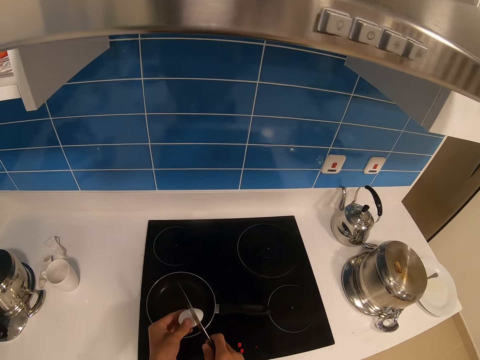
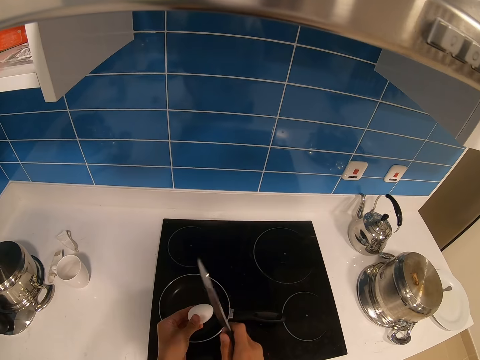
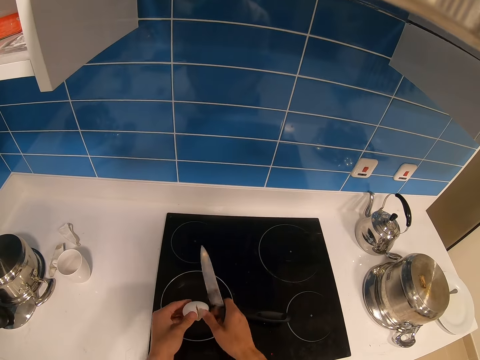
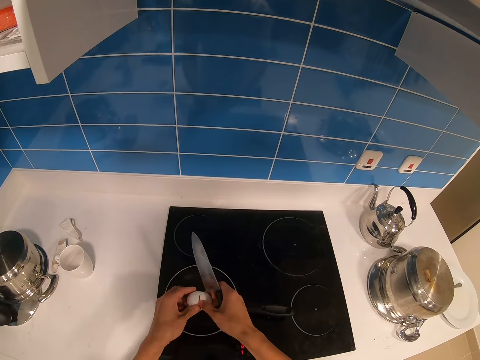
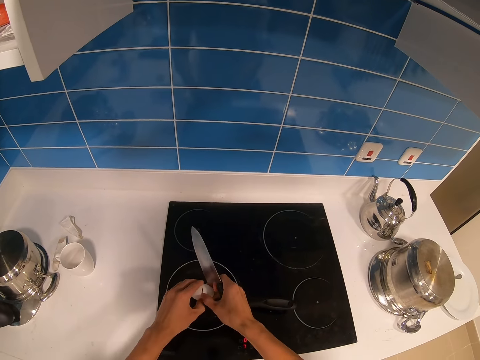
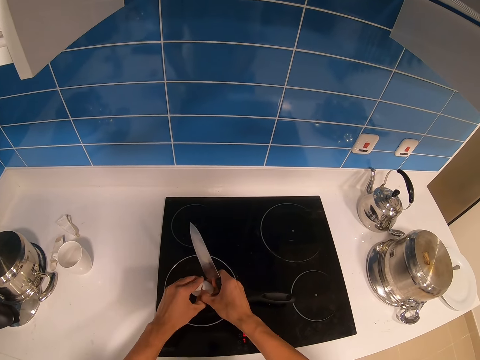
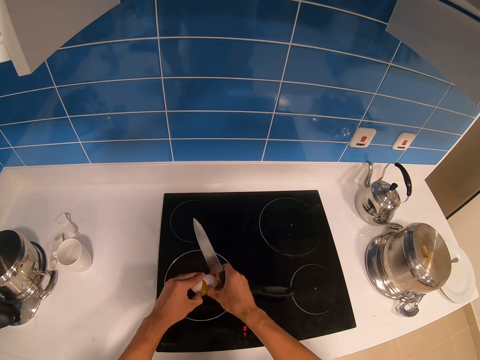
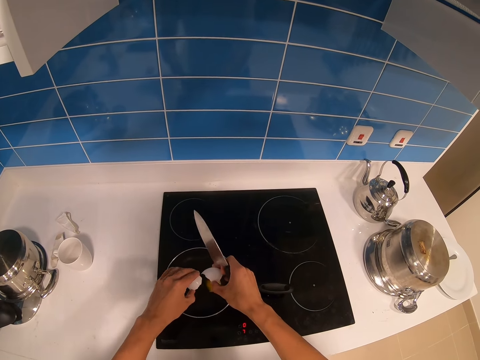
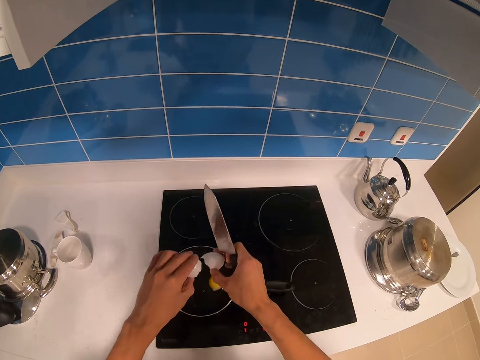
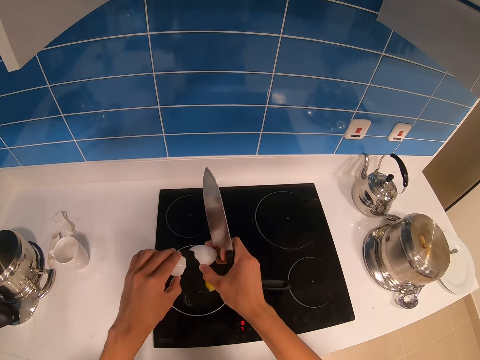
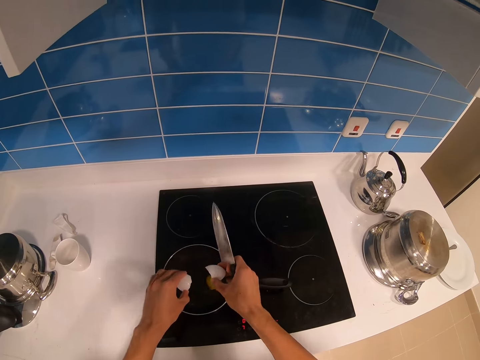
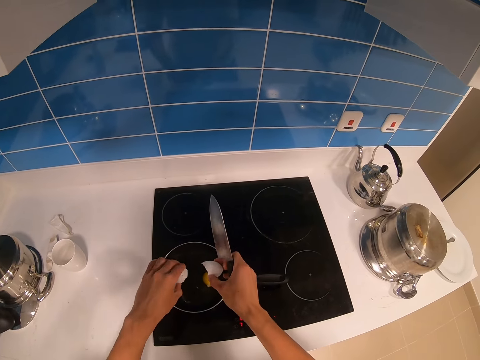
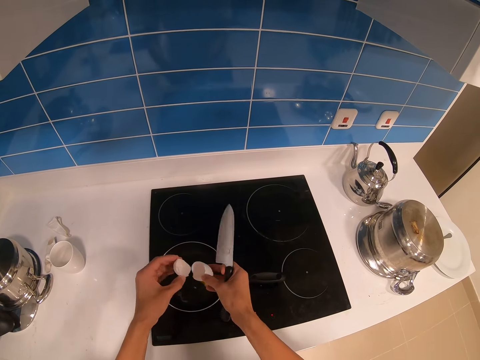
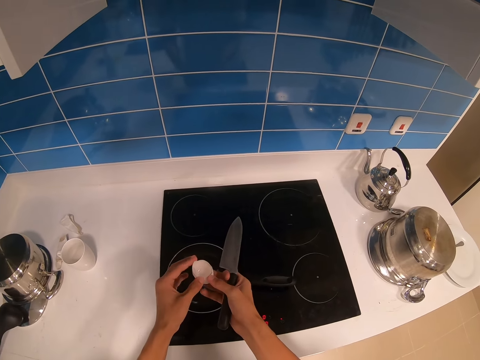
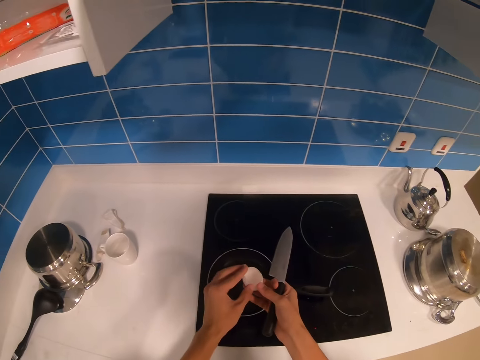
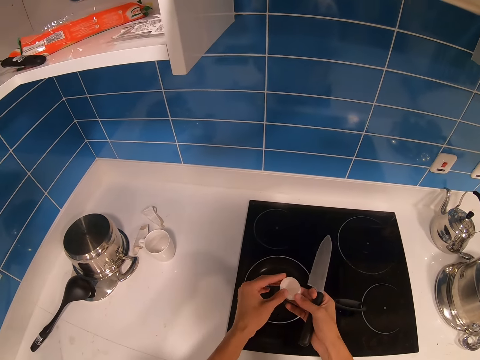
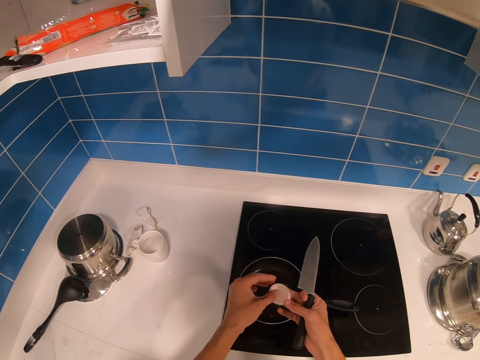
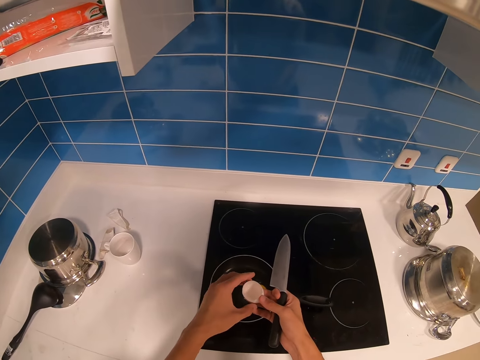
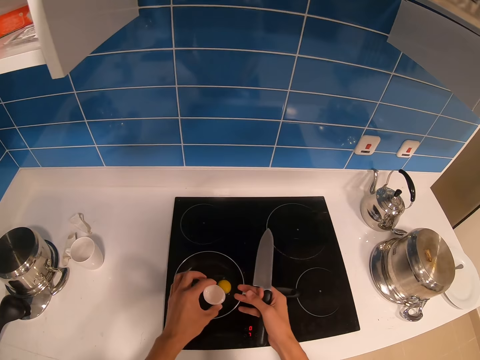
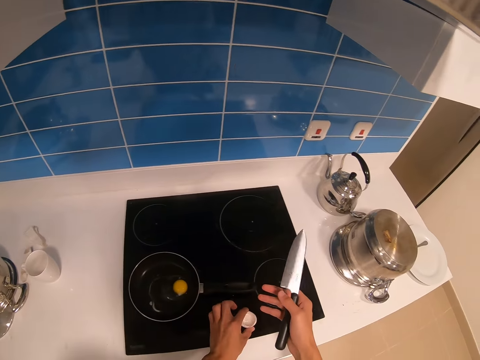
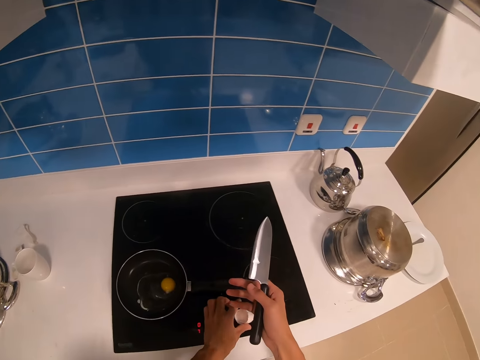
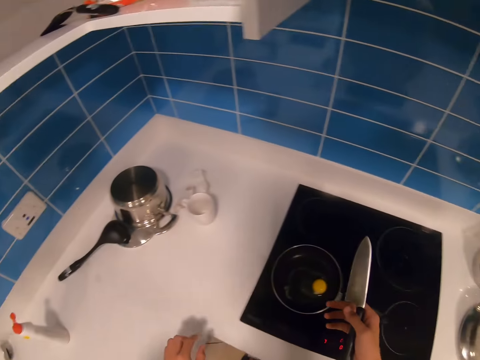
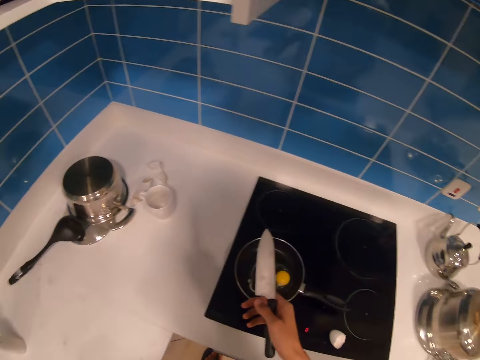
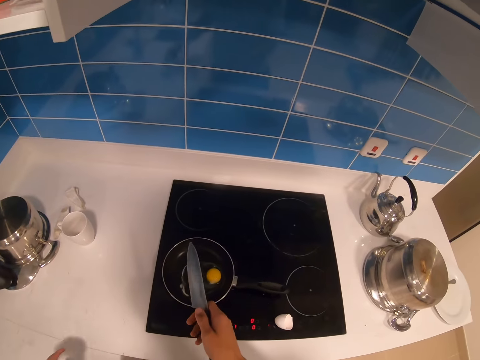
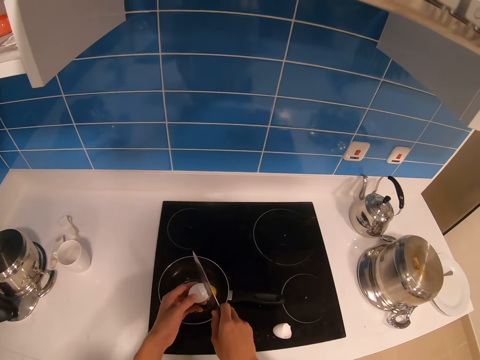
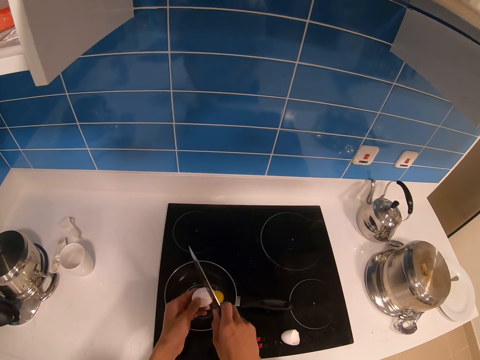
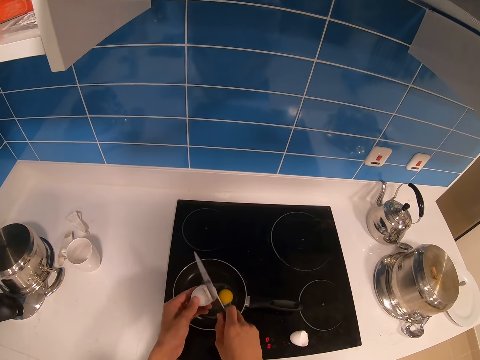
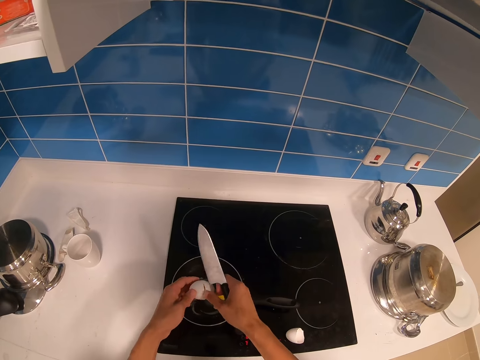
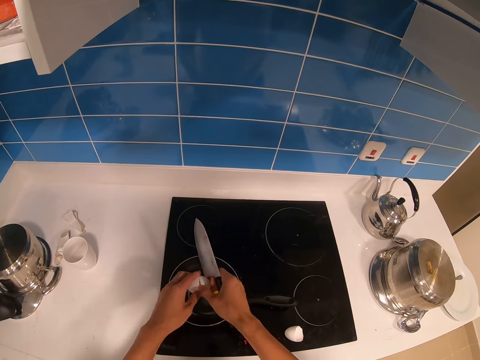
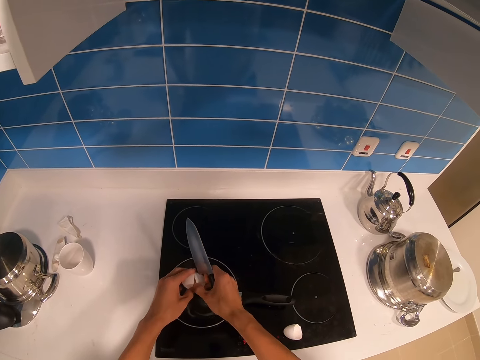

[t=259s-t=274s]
The camera wearer cracks the egg with the knife. They put the eggs on the cooking pan. They hold the egg shell. They place the egg shells on the side of the cooker. They pick another egg from the table. They crack the egg with the knife.

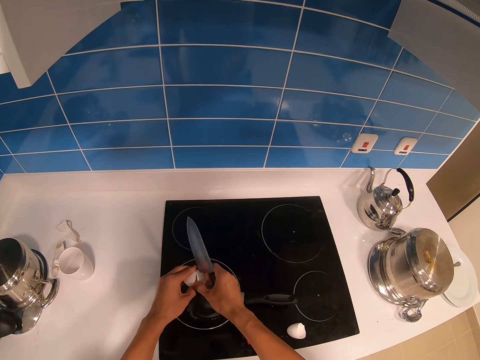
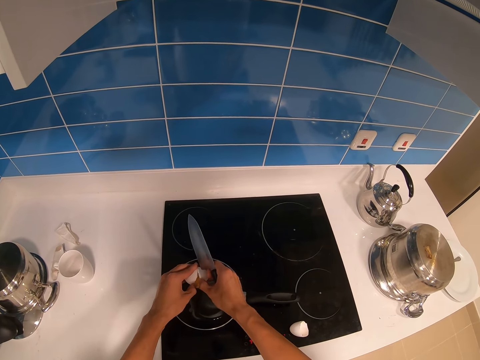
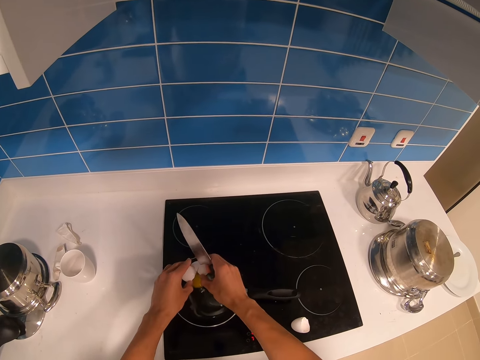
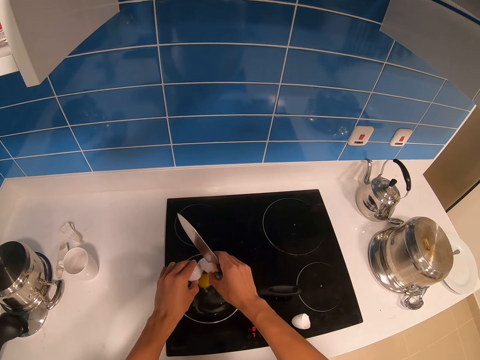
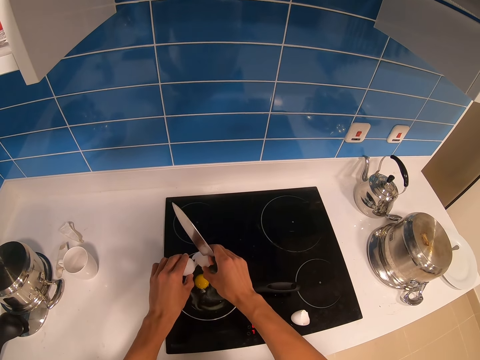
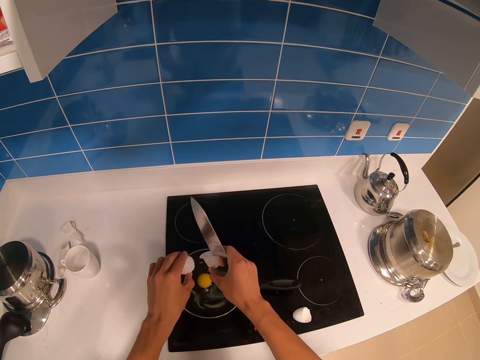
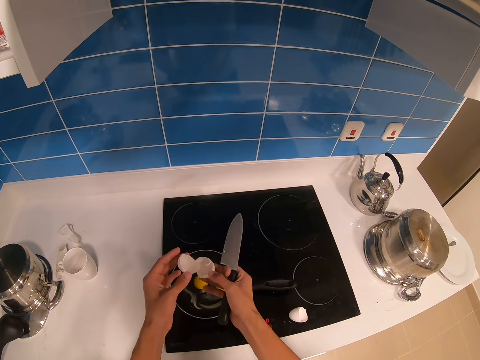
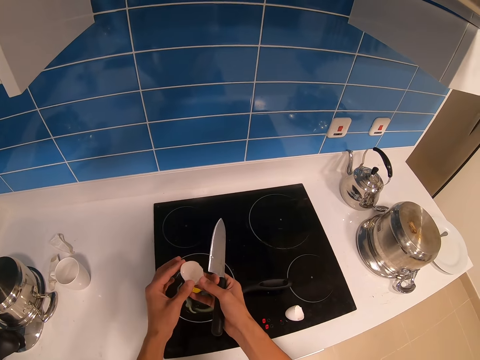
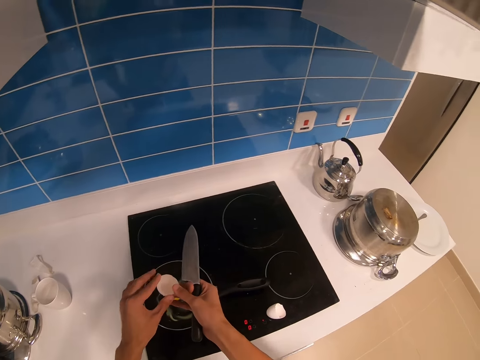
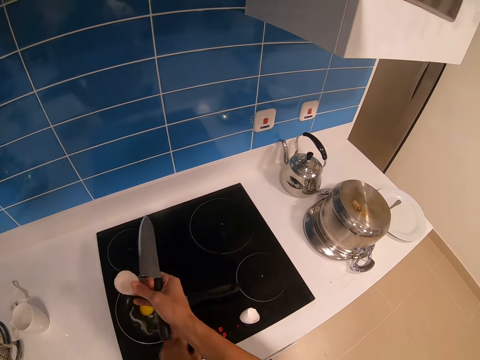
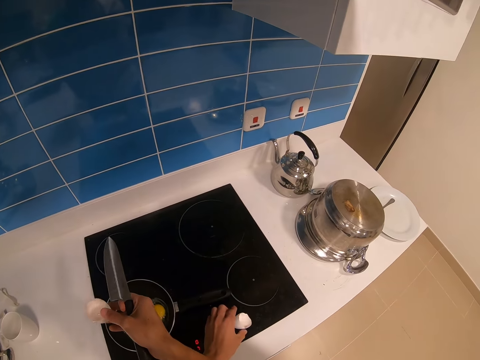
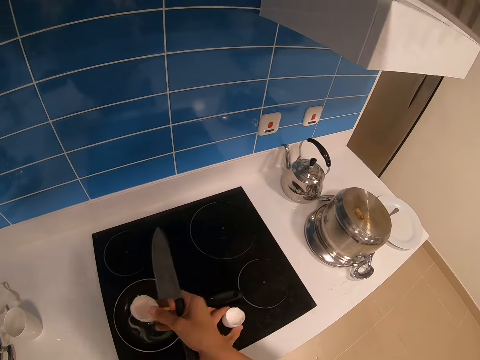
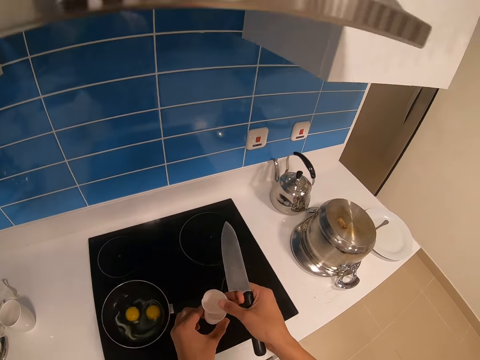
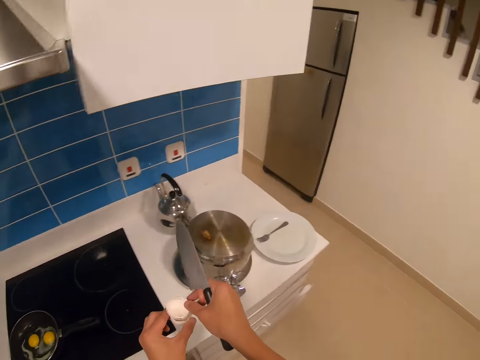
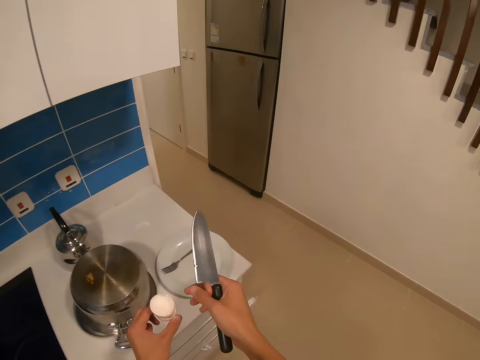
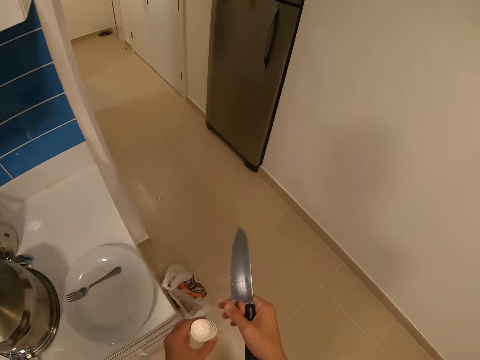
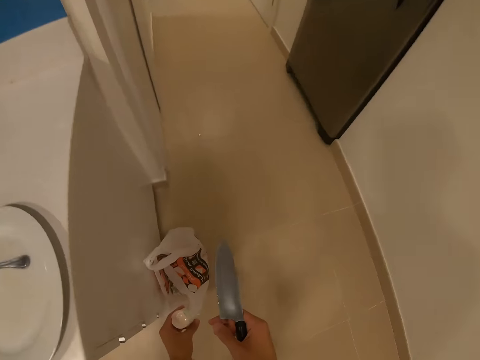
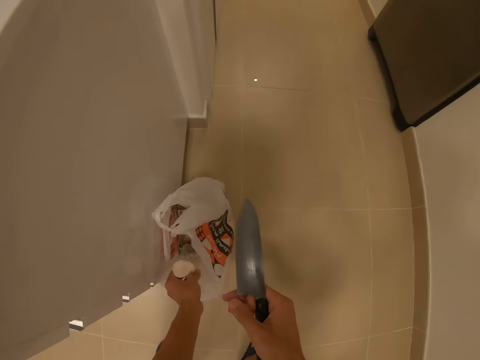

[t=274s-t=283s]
The camera wearer puts the eggs on the cooking pan. They hold the shell. They pick the egg shells from the table. They carry the egg shells. They walk around. They put the egg shells inside the polythene bag.

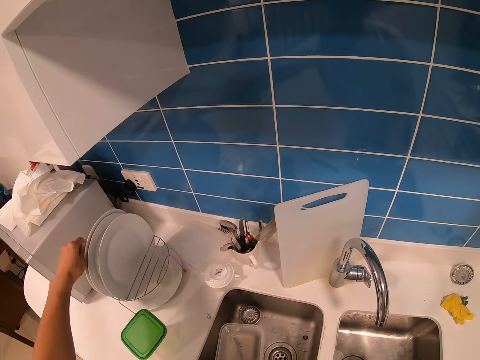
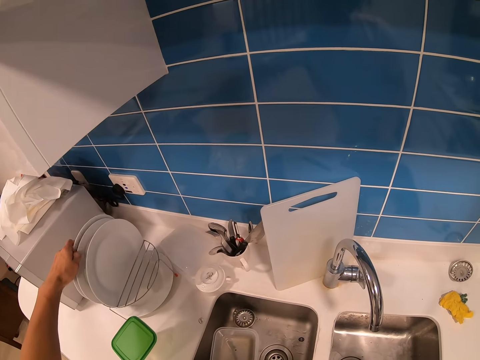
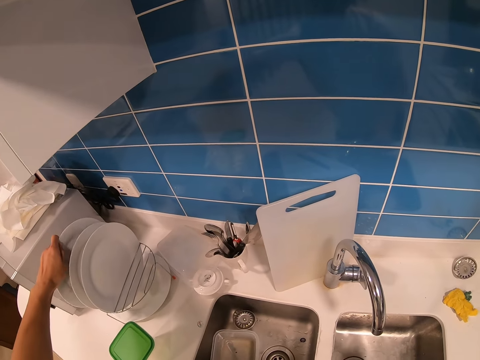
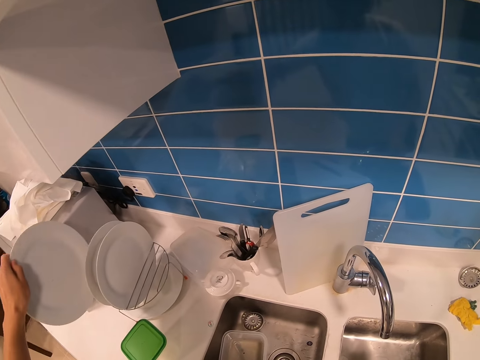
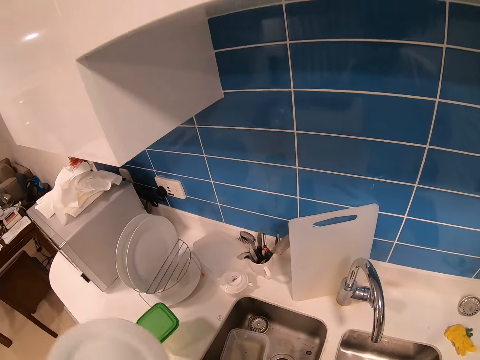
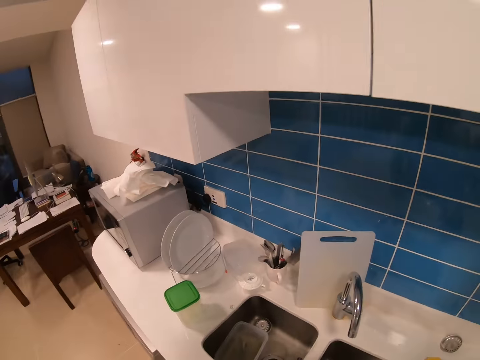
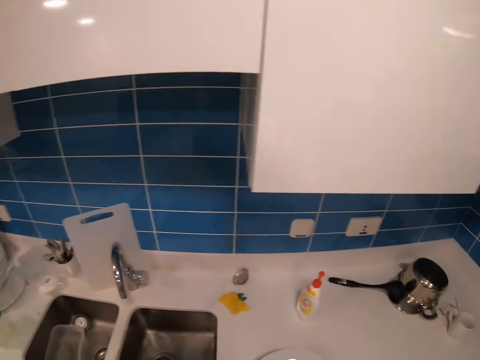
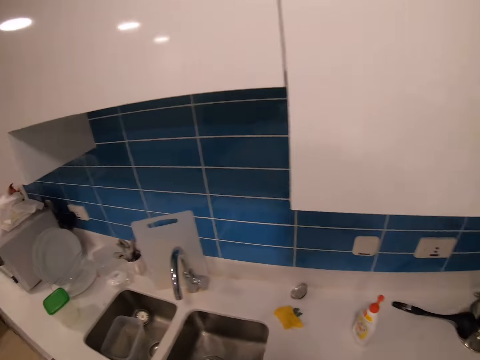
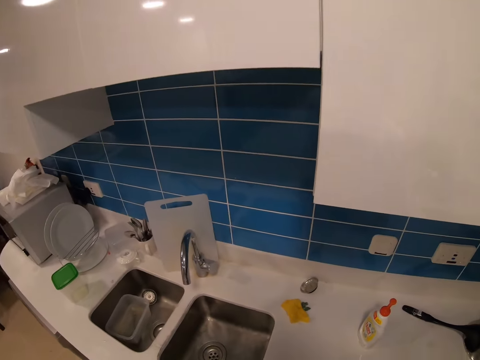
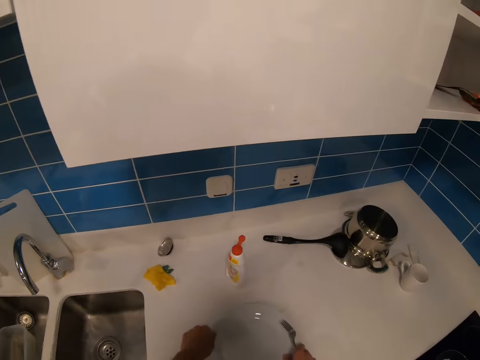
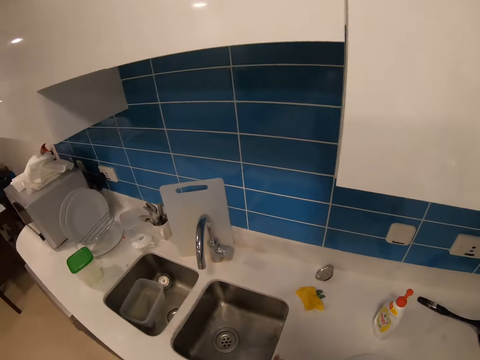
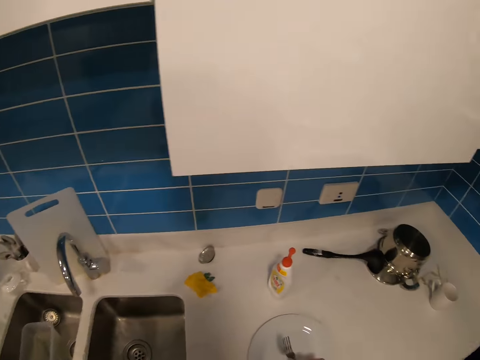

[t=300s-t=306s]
The camera wearer picks up the plate. They place the plate on the table.
